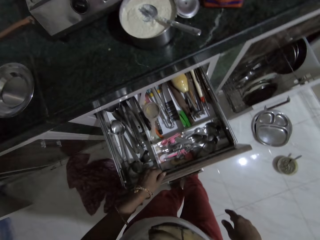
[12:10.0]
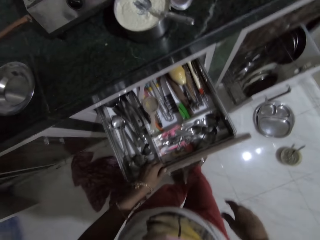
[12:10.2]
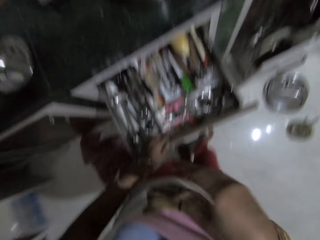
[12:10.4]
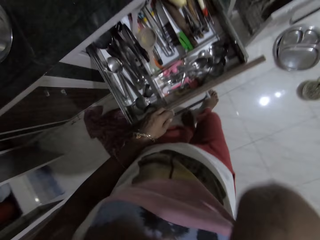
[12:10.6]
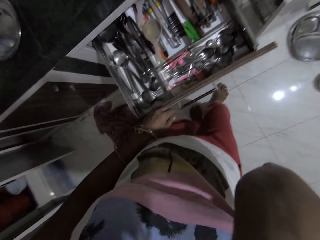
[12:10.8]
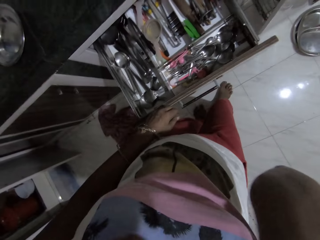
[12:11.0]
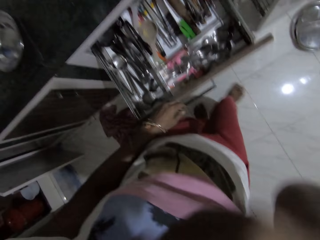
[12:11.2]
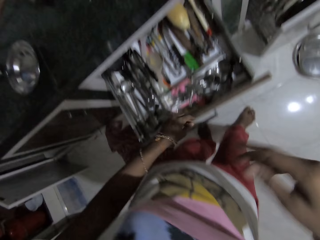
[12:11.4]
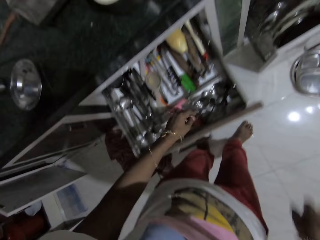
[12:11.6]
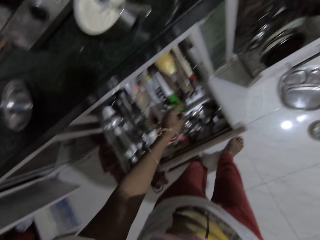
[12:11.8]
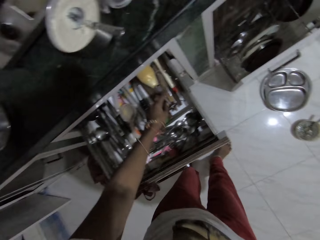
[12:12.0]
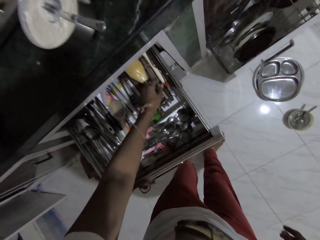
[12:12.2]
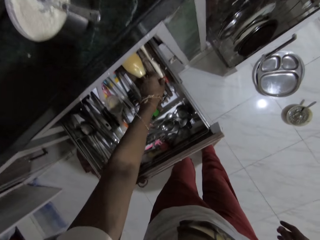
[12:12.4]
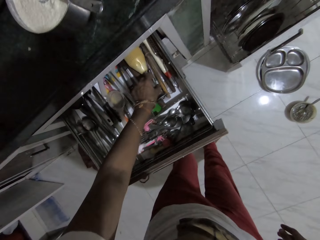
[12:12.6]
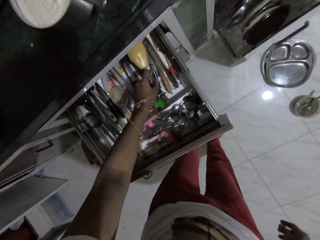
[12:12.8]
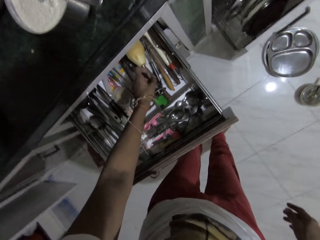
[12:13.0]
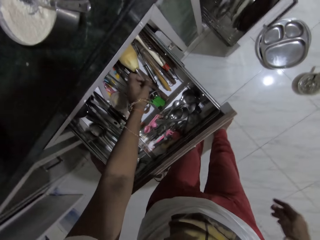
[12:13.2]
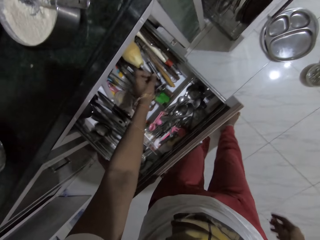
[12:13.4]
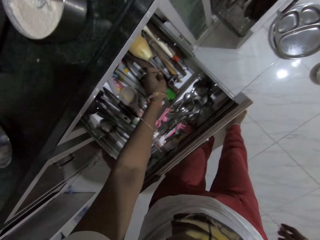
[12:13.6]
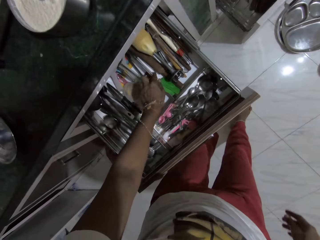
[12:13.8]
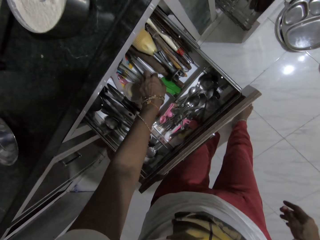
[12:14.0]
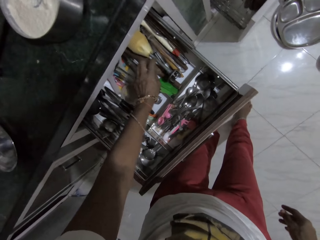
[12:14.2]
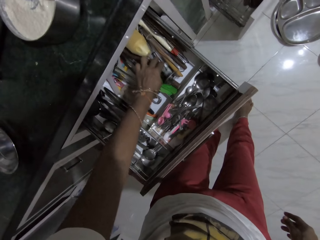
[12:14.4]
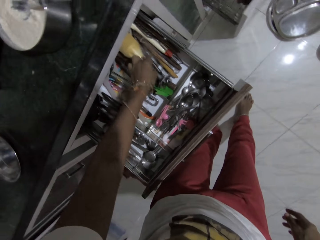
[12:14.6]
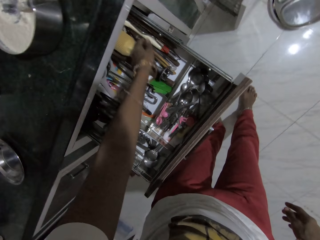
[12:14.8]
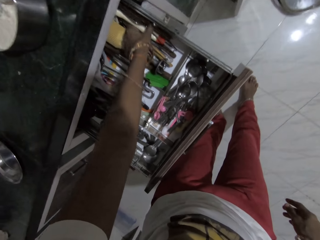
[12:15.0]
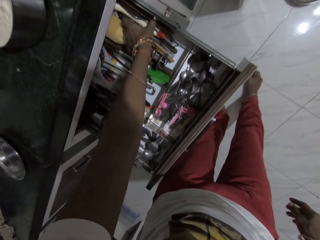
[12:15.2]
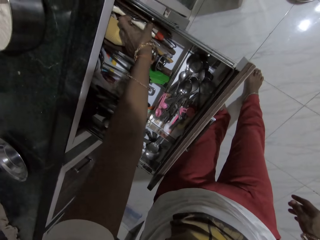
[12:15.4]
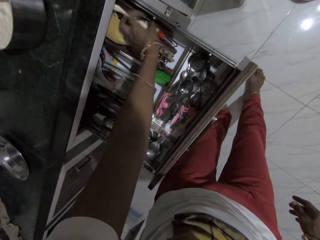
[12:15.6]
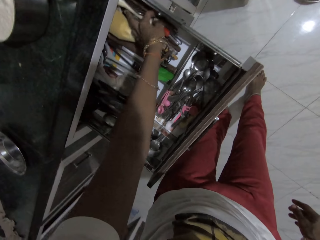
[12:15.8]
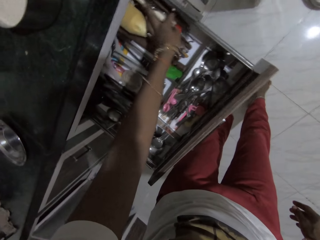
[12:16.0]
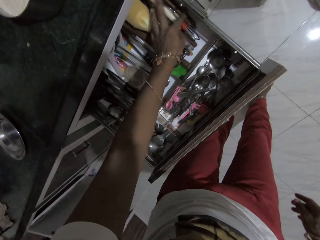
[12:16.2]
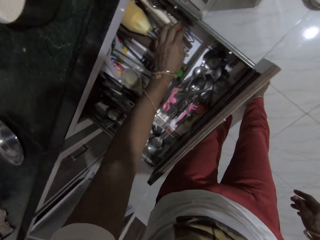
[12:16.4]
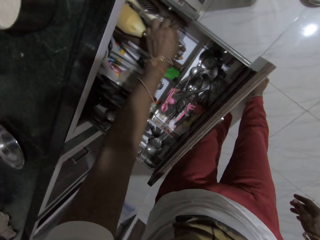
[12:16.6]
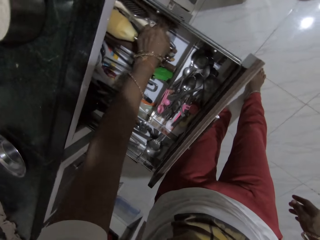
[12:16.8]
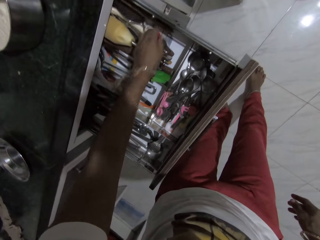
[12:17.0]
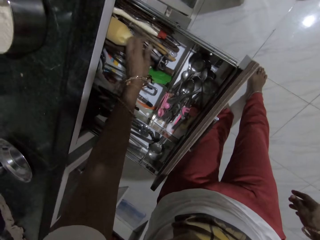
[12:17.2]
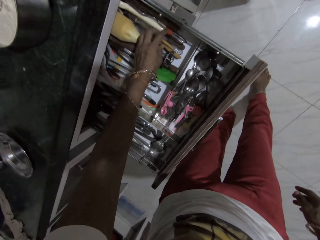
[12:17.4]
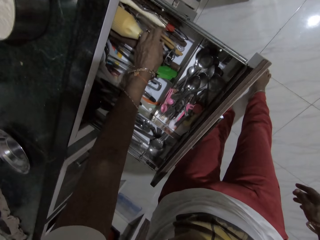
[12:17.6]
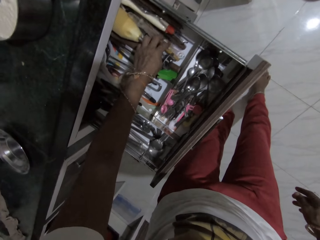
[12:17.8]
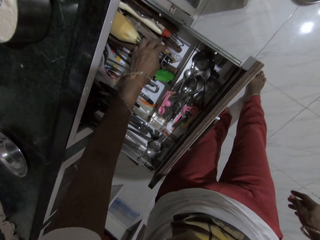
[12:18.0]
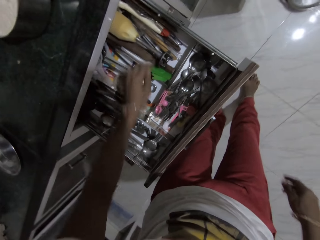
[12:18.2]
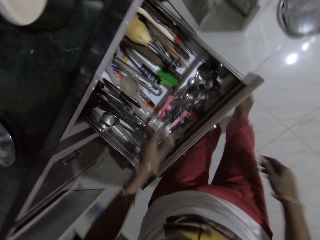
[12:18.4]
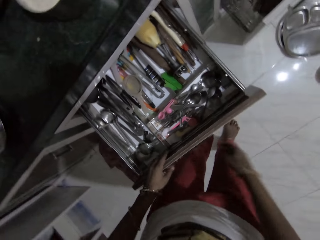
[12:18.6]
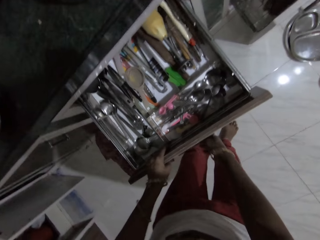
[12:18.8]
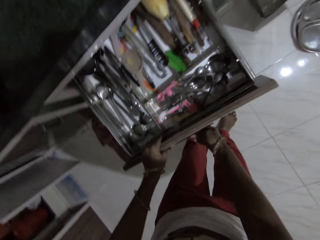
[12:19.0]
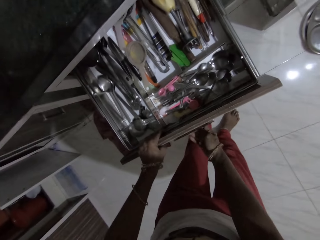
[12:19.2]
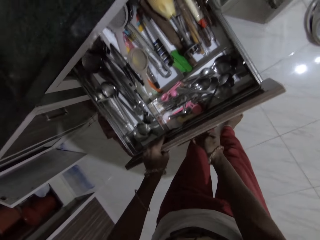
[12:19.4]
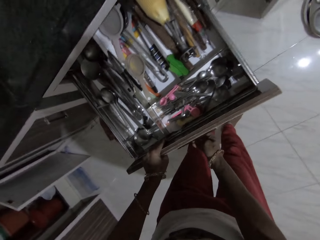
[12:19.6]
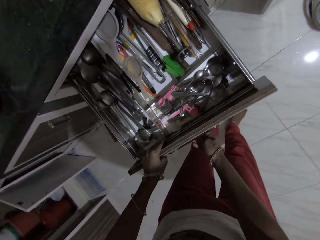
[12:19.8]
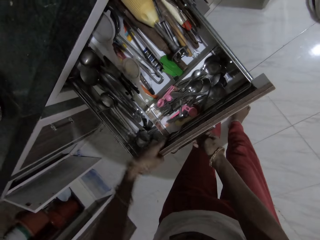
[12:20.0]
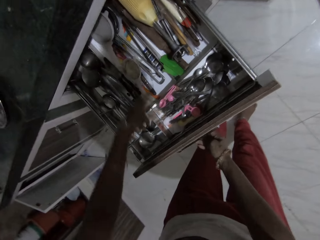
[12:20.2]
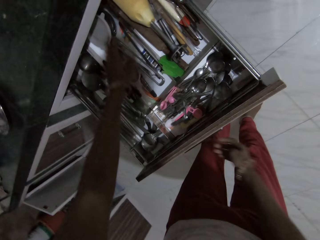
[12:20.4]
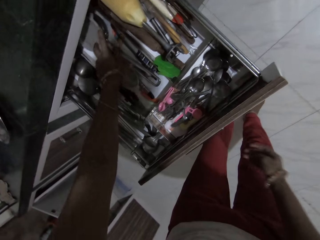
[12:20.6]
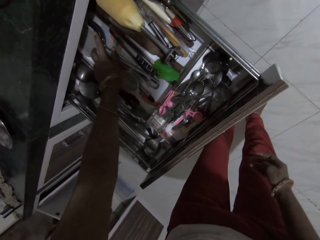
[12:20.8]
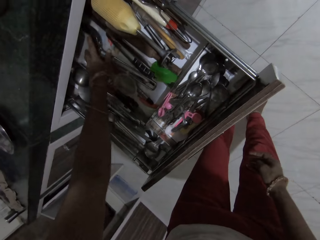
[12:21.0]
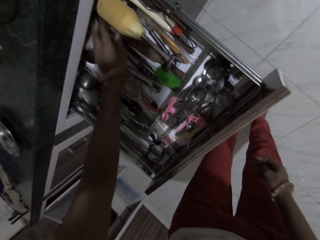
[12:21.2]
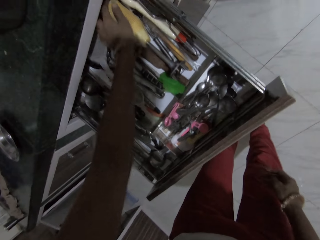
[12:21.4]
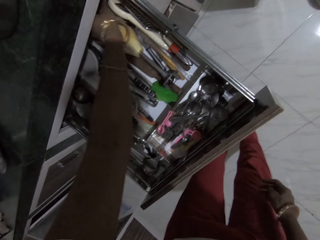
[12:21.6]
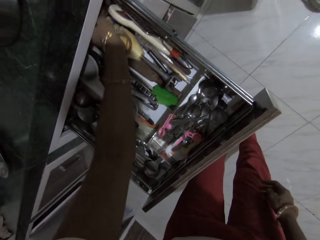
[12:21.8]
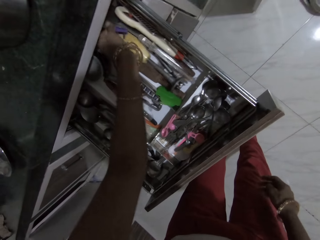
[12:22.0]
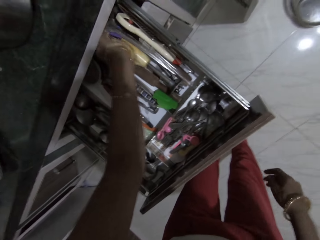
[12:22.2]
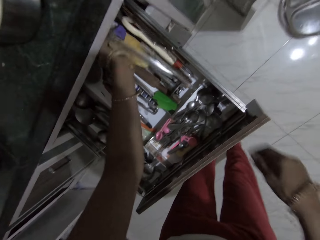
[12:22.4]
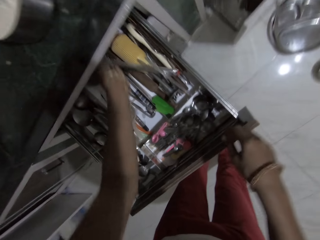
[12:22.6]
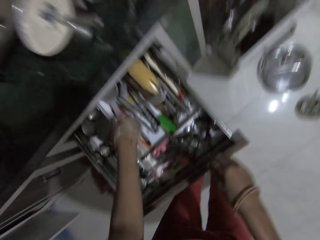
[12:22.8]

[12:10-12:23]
The camera wearer cleans her face with her right hand. She pulls the kitchen drawer with her right hand. She moves the cutleries in the kitchen drawer with her left hand. She picks up a solid turner from the kitchen drawer with her left hand.

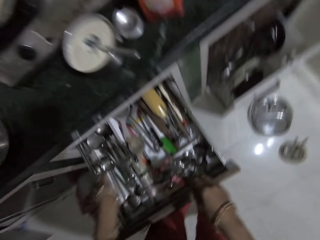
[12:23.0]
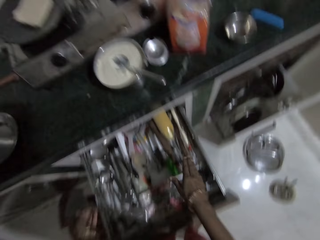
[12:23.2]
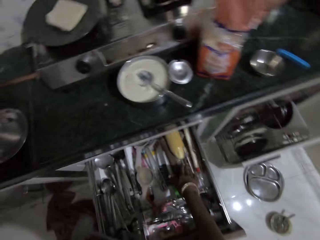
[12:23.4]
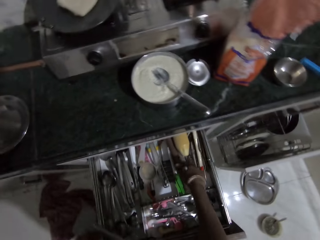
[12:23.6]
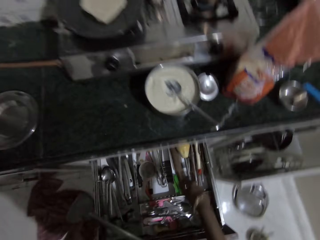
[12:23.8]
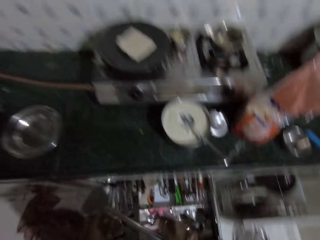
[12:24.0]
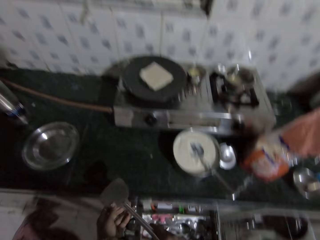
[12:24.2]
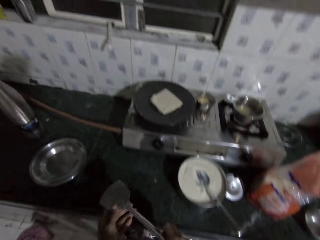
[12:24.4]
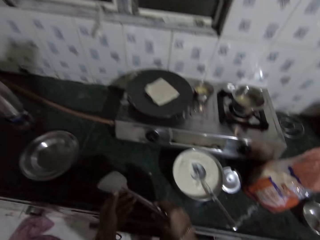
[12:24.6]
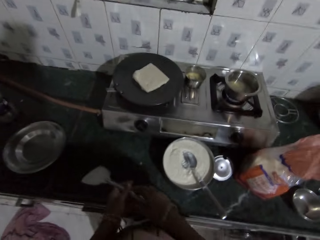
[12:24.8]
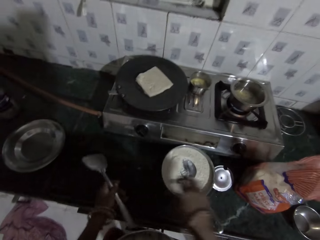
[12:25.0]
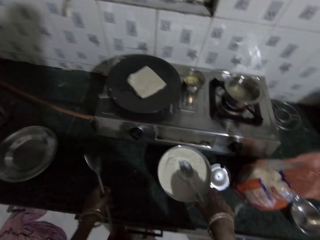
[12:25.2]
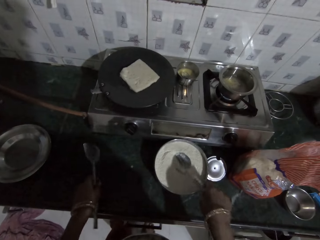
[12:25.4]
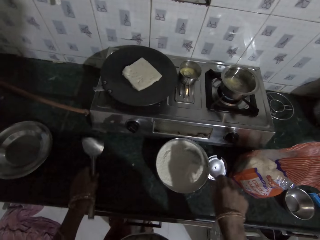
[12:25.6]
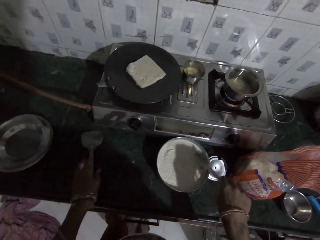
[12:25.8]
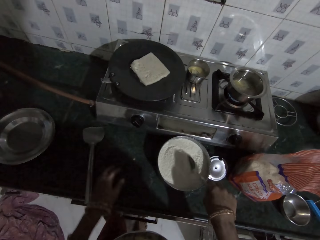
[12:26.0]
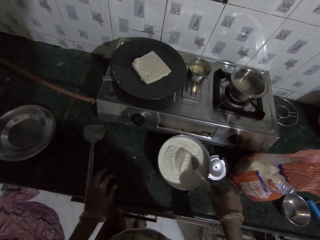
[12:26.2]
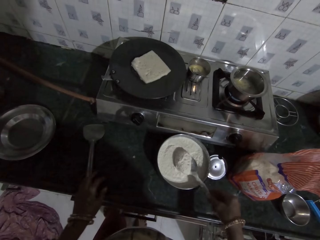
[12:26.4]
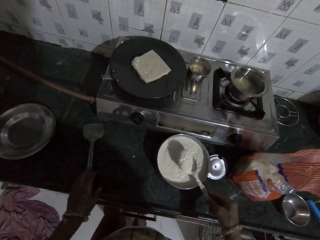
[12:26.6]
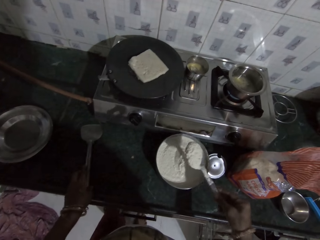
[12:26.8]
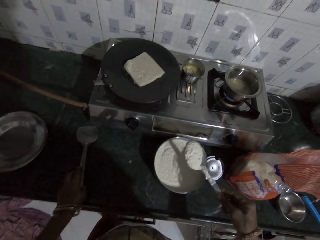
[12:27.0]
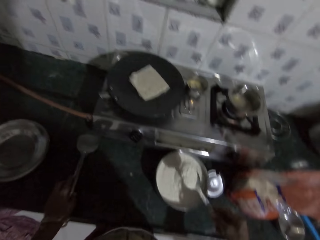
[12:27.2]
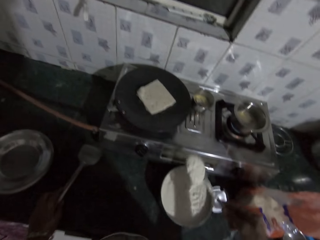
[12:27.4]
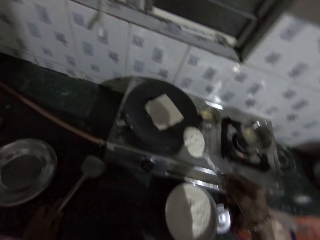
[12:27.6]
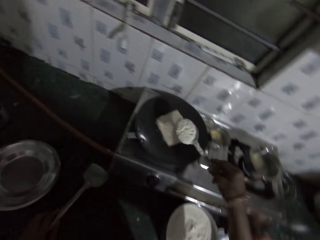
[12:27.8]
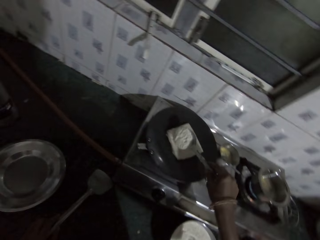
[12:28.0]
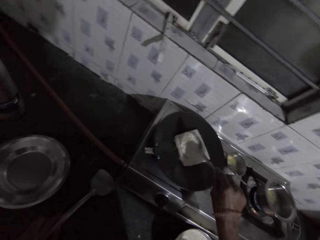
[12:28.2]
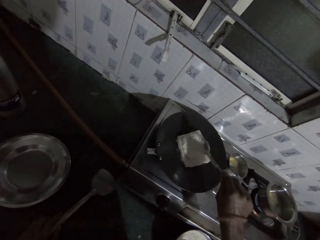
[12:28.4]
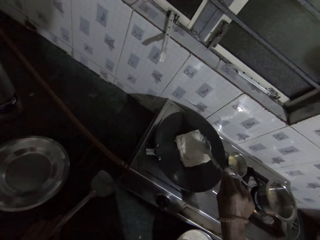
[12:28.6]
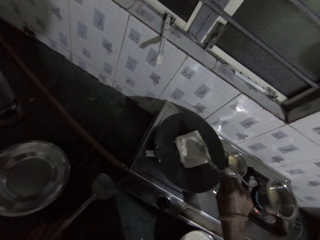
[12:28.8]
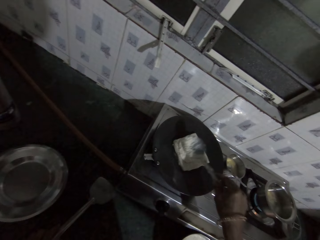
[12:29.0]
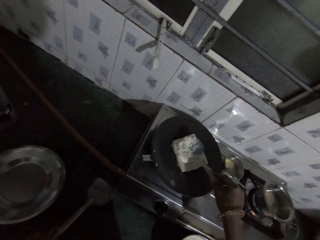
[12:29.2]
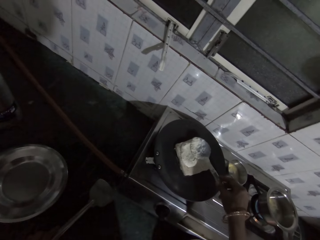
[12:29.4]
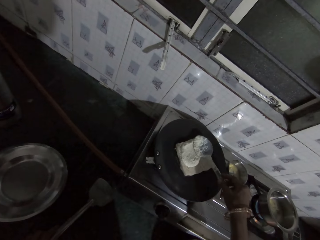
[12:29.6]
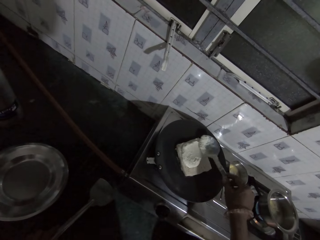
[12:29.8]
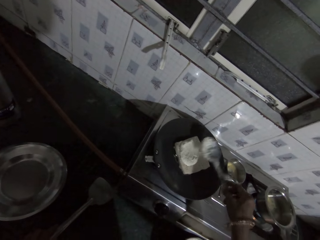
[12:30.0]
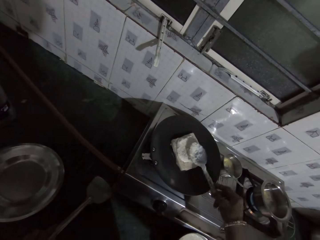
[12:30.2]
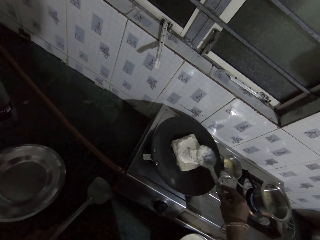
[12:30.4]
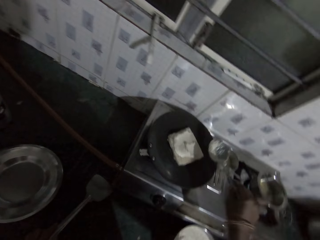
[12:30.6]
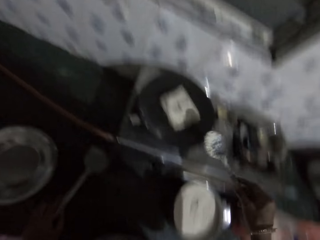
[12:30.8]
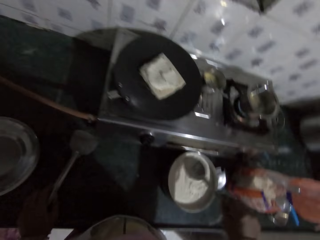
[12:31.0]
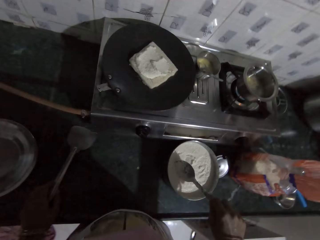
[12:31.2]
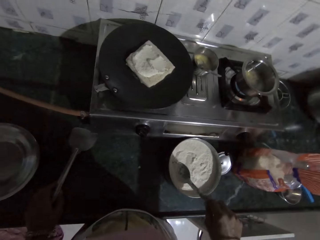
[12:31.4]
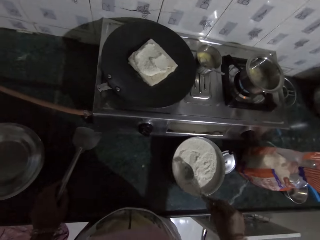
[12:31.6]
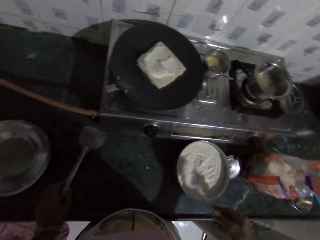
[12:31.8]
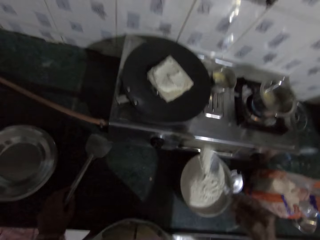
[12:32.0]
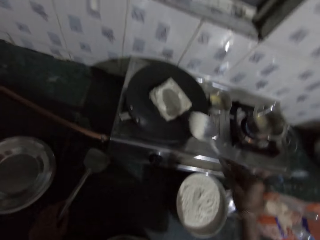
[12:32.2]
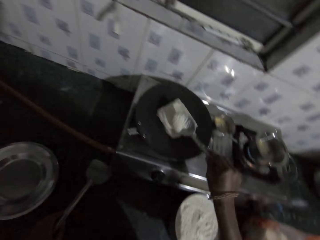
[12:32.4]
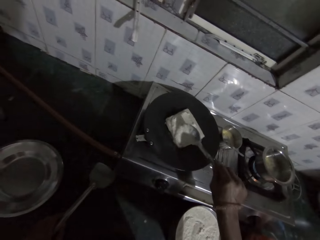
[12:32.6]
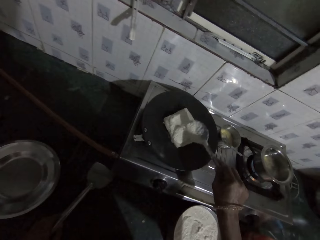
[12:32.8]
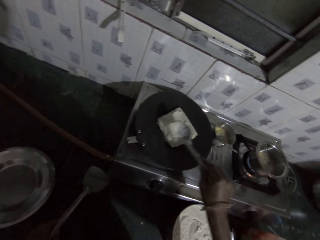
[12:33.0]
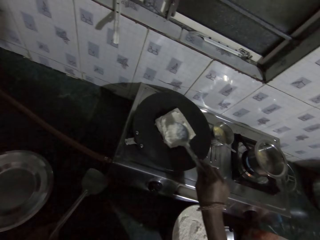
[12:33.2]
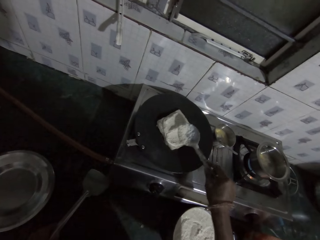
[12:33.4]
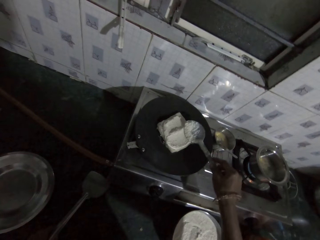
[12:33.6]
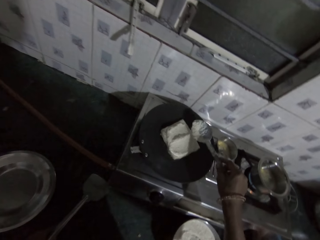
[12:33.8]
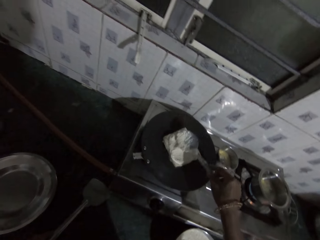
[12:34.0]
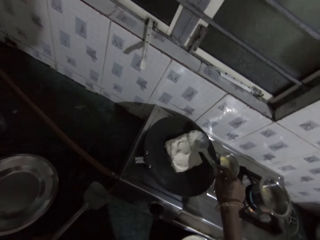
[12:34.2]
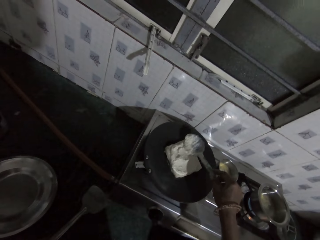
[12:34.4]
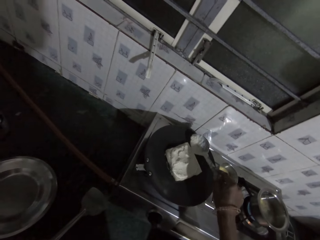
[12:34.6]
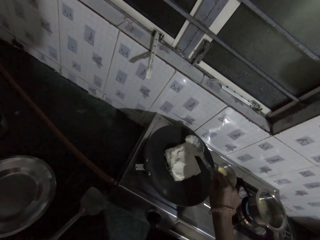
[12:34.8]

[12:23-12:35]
The camera wearer touches the utensils in the kitchen drawer with her right hand. She holds the solid turner with her hands. She closes the drawer. She picks up the spoon in the bowl of batter on the kitchen countertop with her right hand. She drops the solid turner in her left hand on the kitchen countertop. She scoops flour batter from the bowl on the kitchen countertop with the spoon in her right hand. She pours the flour batter in the spoon in her right hand on the slice of bread on the skillet on the gas stove. She spreads the flour batter on the slice of bread on the skillet on the gas stove with the spoon in her right hand. She scoops flour batter from the bowl on the kitchen countertop with the spoon in her right hand. She pours the flour batter in the spoon in her right hand on the slice of bread on the skillet on the gas stove. She spreads the flour batter on the slice of bread on the skillet on the gas stove with the spoon in her right hand.
